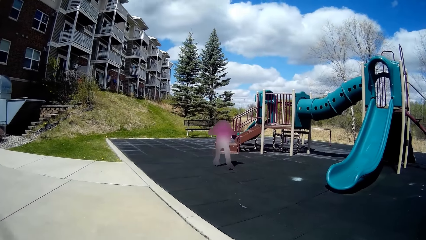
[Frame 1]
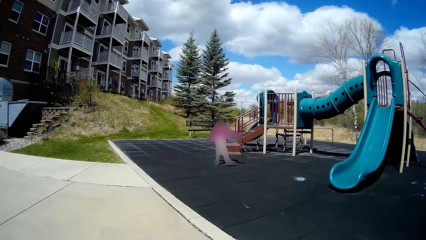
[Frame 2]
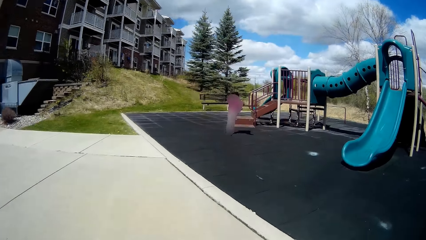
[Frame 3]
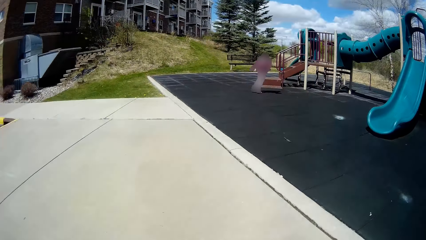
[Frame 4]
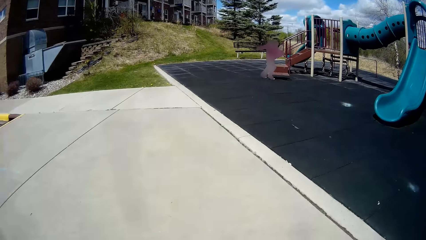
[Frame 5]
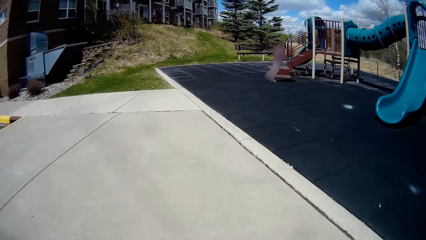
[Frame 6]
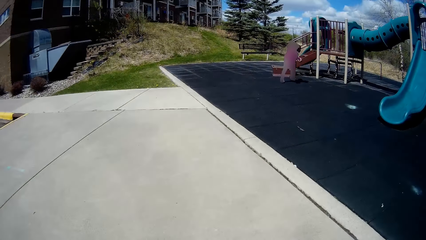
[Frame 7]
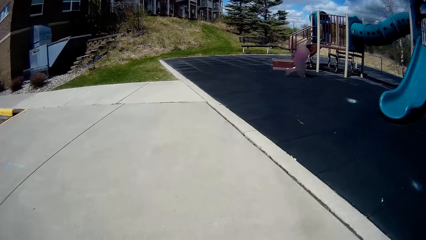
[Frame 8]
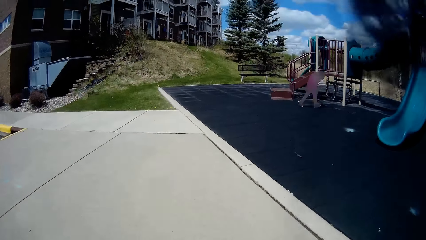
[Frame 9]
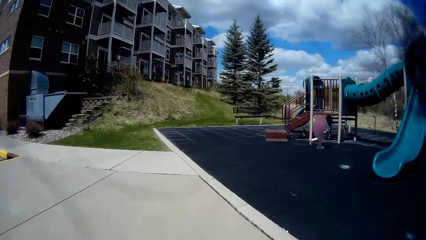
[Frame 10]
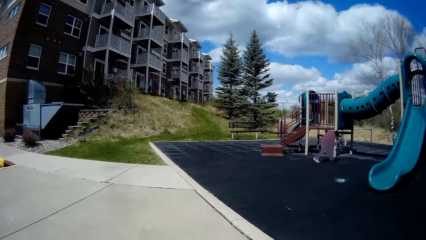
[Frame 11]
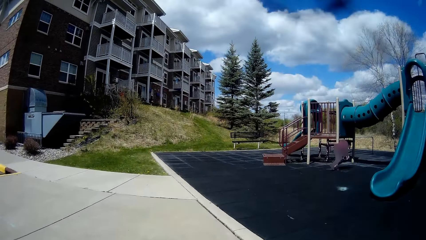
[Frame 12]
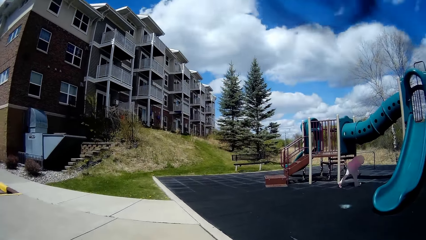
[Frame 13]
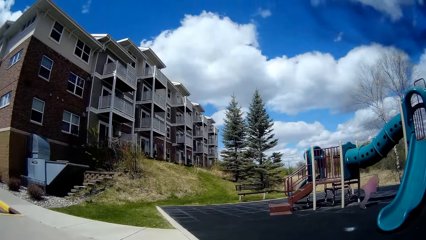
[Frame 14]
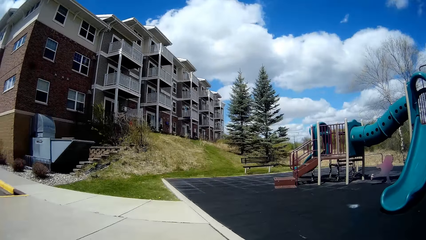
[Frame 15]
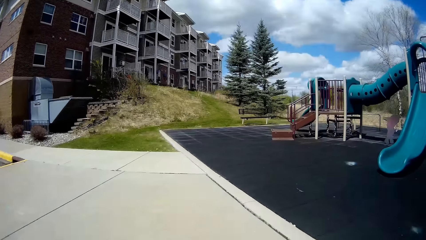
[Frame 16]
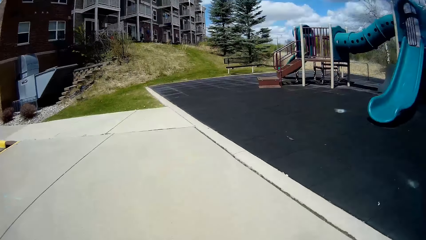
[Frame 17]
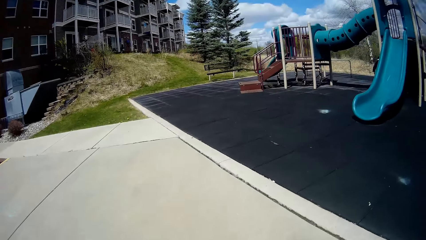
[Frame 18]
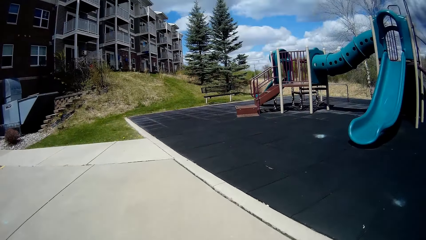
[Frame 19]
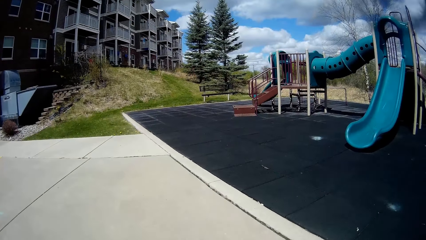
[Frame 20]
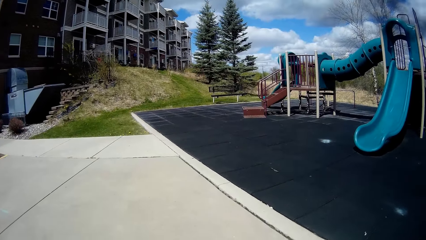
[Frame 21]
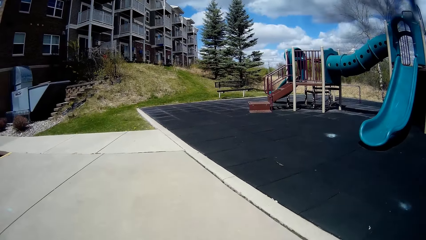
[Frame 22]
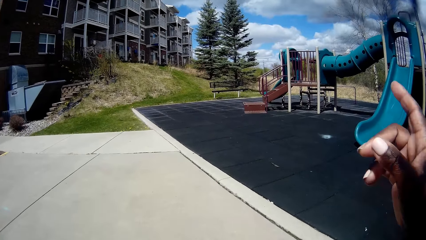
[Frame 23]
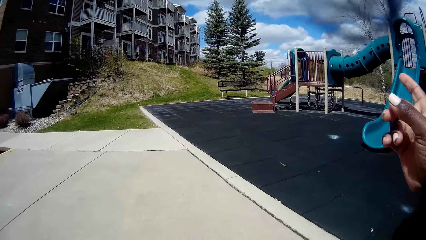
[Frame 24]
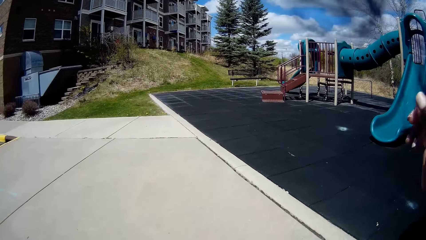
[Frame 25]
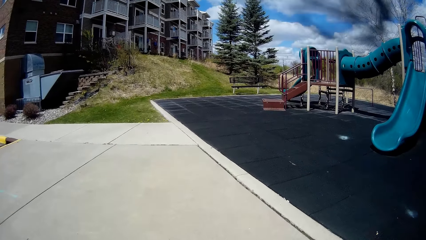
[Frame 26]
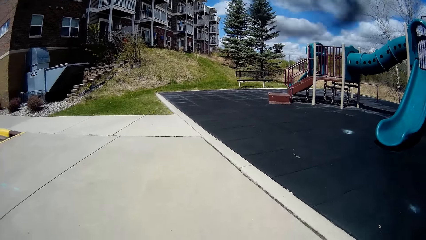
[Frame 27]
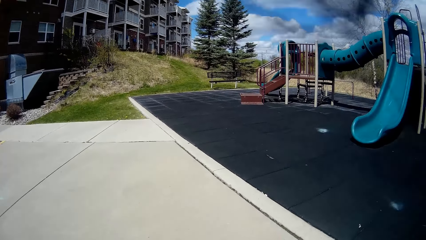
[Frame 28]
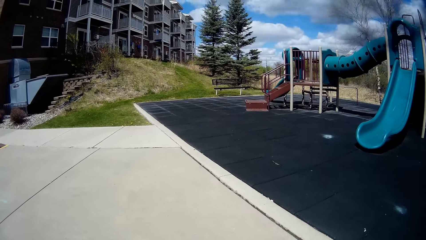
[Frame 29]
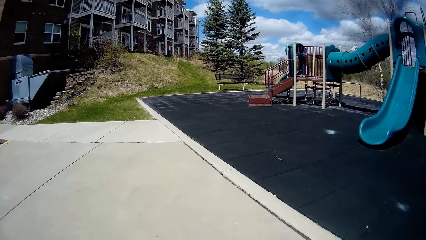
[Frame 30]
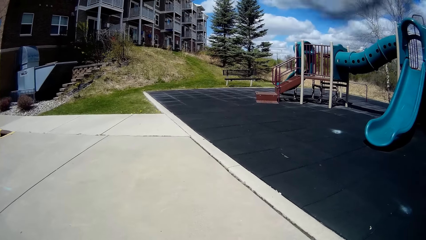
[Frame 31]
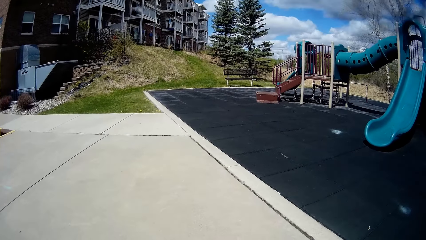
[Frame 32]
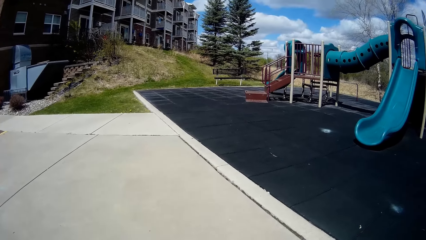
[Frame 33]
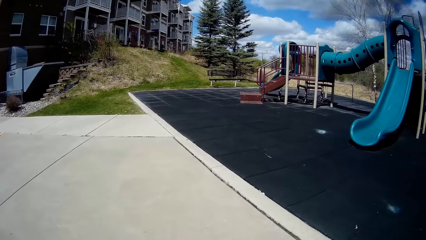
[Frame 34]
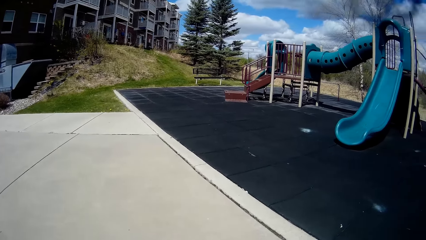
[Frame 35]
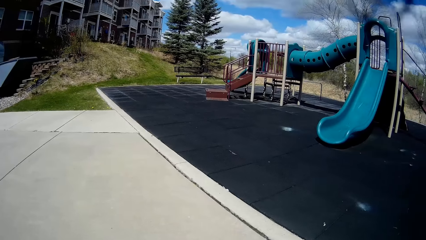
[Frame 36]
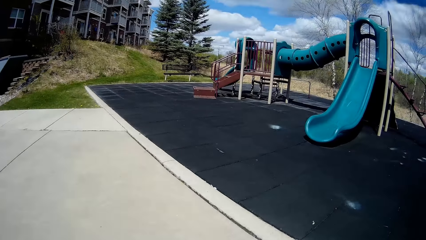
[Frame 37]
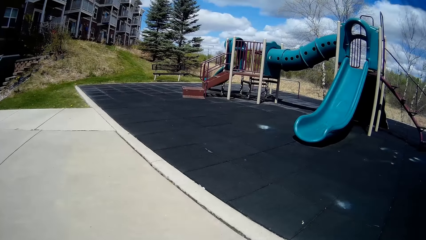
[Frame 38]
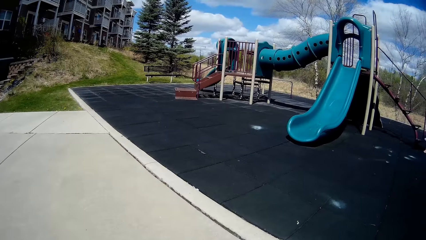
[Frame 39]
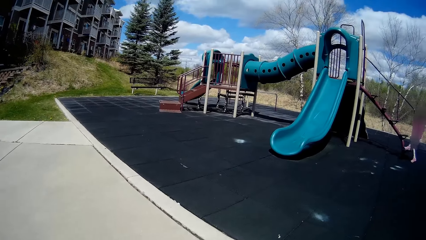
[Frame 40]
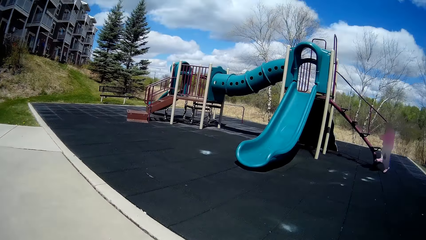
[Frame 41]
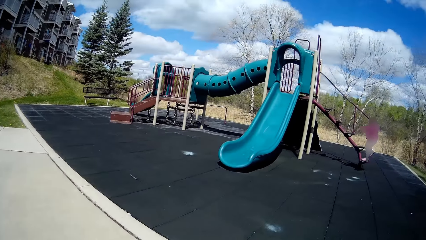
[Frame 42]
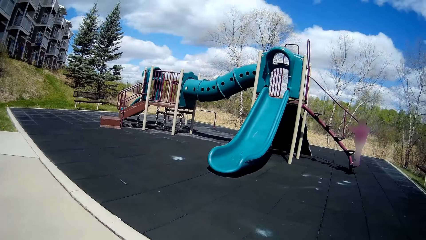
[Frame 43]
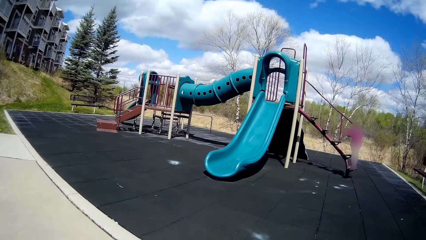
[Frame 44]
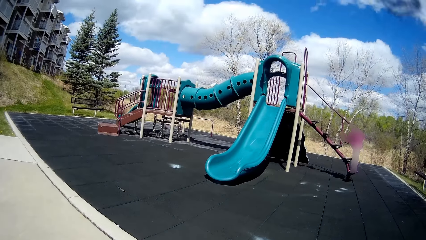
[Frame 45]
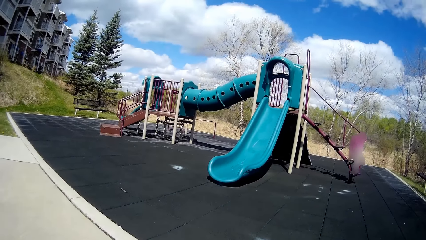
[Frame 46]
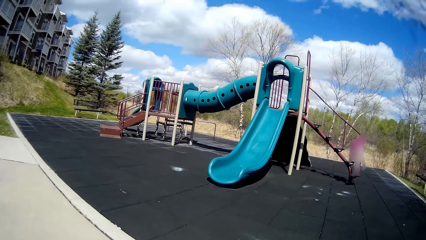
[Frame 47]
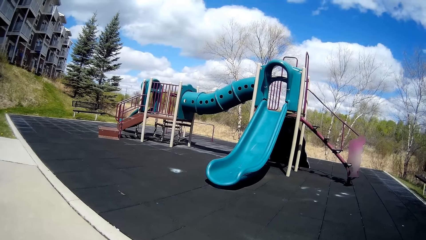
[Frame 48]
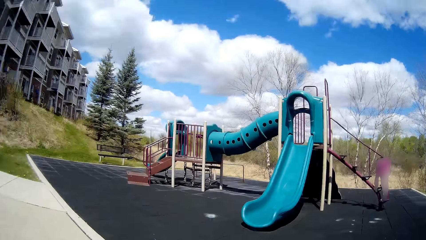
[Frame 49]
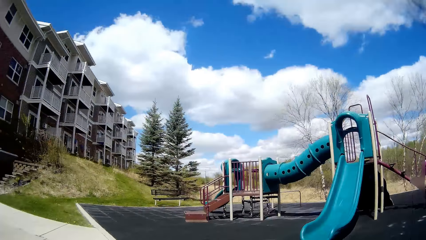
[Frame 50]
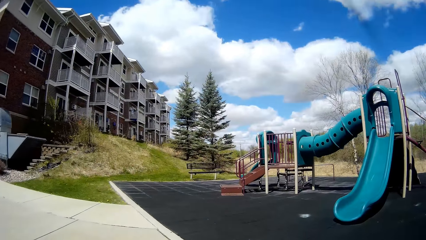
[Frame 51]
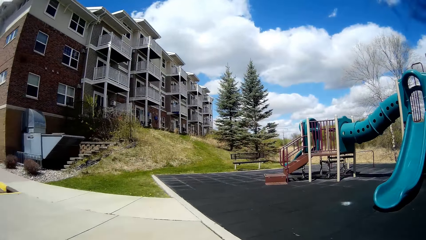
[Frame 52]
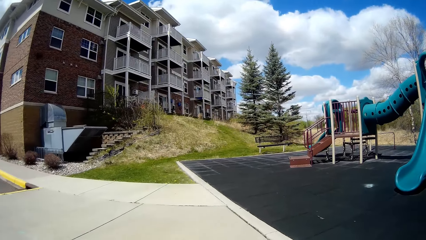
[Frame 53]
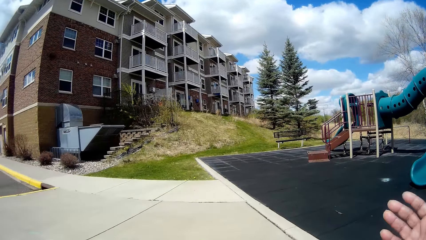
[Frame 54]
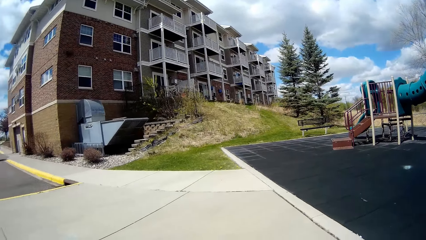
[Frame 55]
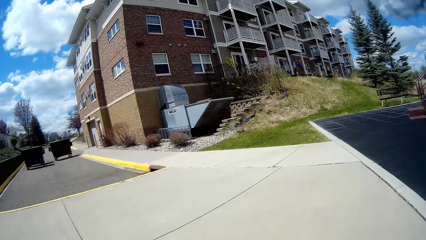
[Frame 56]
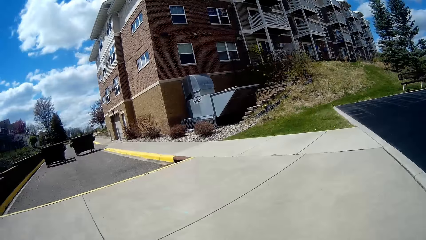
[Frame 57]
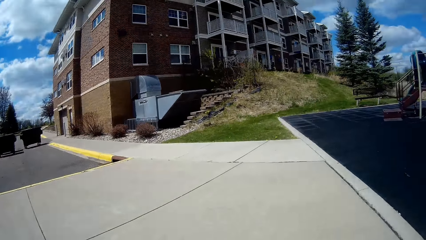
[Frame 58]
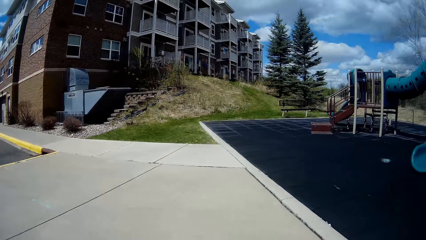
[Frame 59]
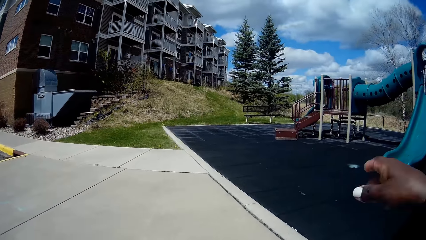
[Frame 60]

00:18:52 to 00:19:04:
The girl runs across the slide. The girl climbs the stairs on the slide. The camera wearer lifts the hand up.

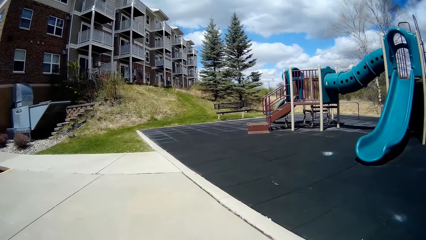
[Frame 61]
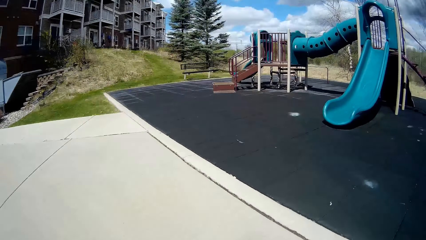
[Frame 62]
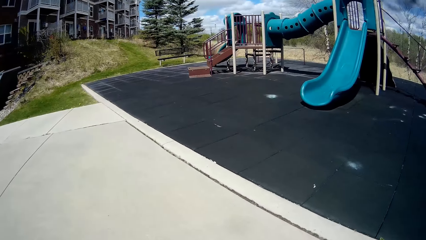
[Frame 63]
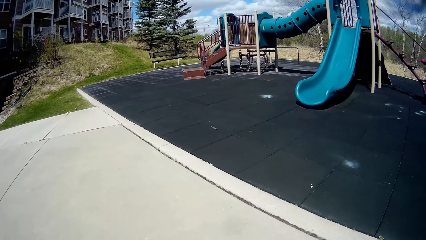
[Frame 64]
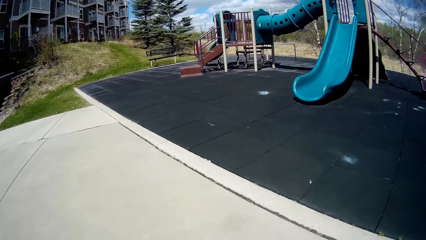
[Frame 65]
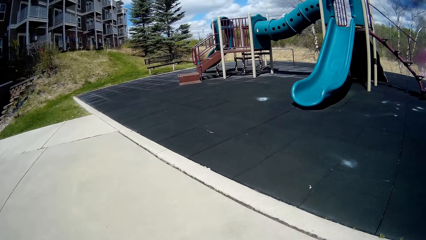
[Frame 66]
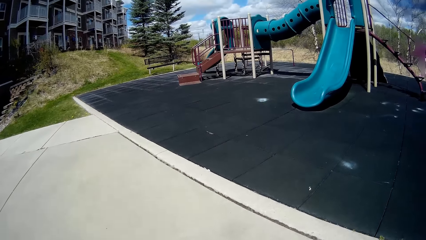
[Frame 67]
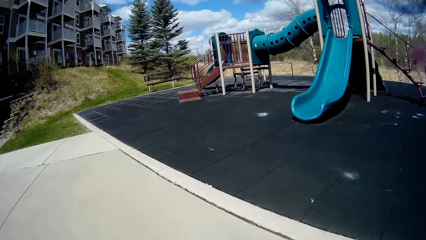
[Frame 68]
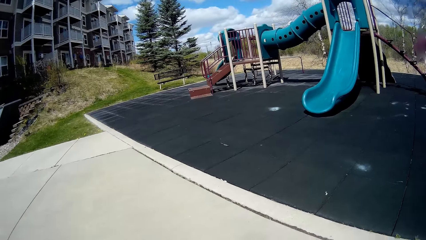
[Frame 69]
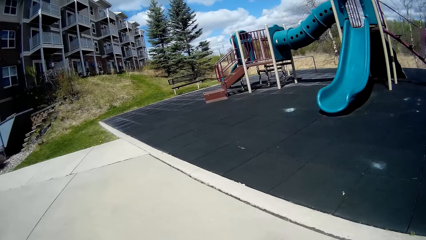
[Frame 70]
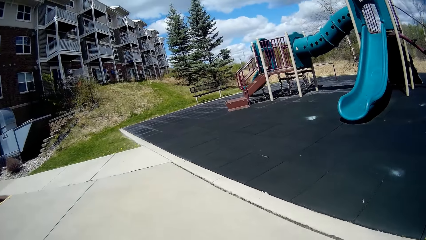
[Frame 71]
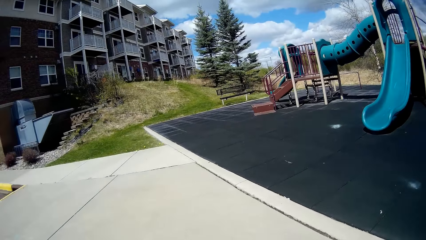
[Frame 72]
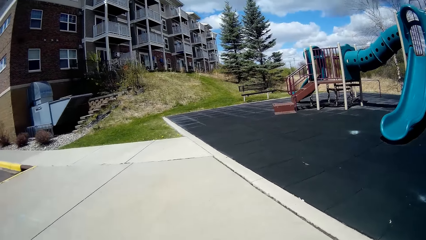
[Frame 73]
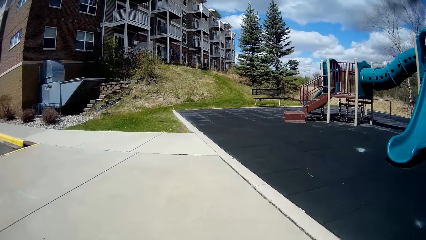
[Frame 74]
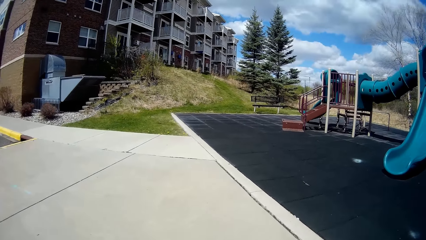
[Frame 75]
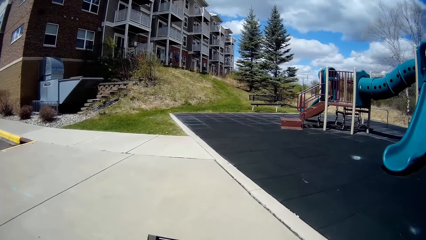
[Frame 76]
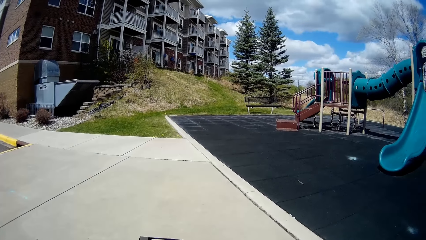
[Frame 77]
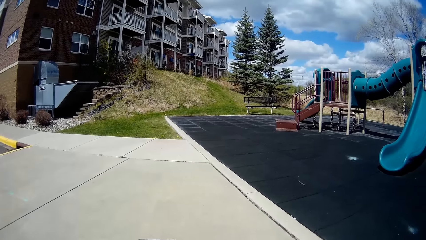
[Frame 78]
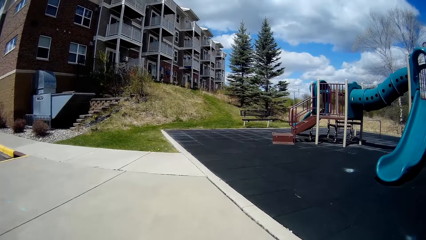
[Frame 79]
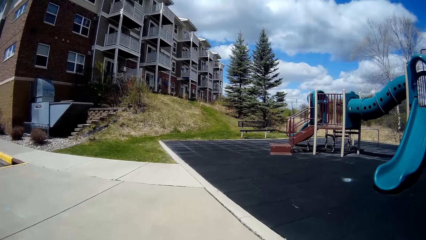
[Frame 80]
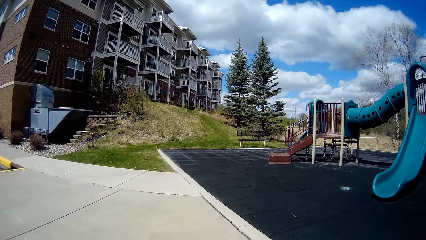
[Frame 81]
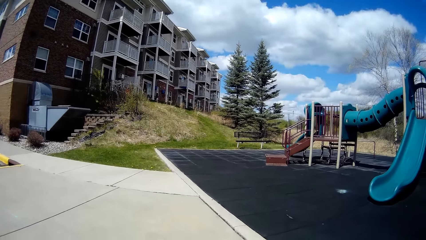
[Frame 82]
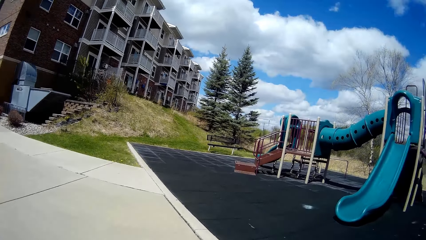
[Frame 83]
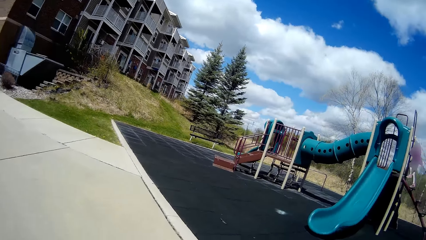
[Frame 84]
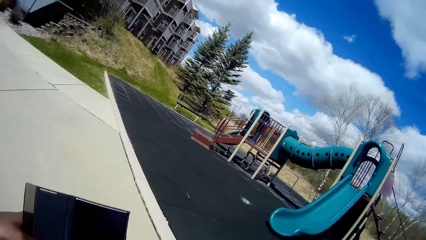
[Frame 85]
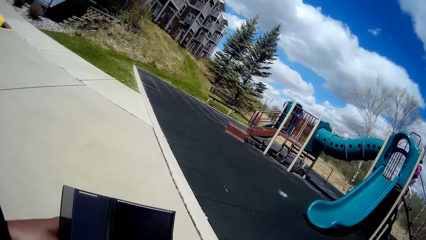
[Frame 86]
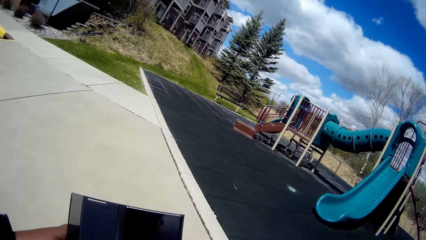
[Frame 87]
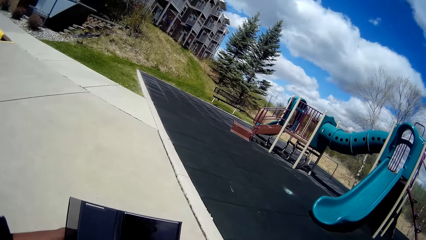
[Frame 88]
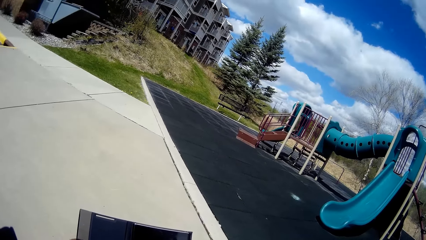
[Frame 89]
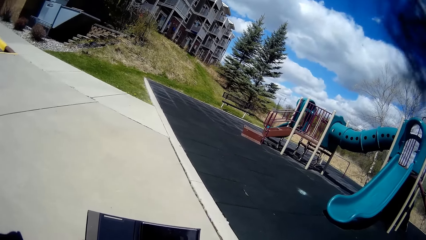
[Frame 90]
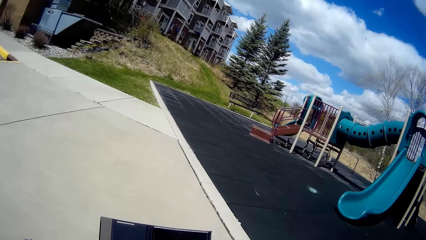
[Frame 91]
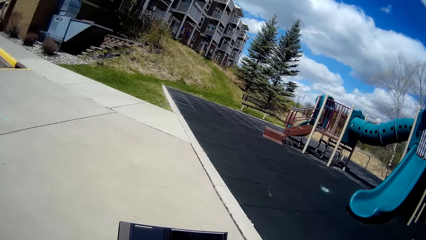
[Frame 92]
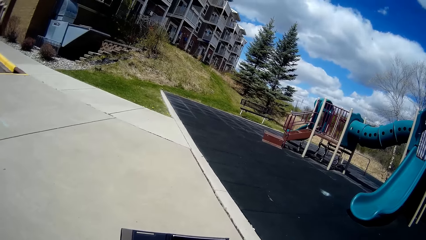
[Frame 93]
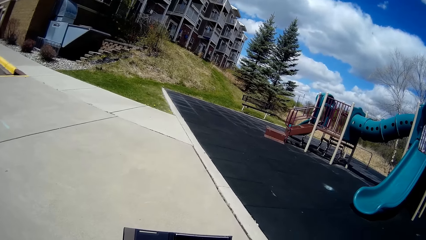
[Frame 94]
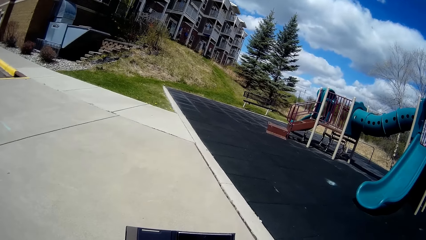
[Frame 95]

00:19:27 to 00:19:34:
The girl climbs the stairs on the slide. The camera wearer scrolls the phone on the hand.
